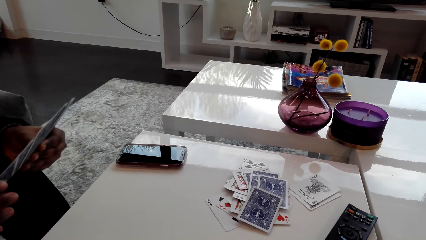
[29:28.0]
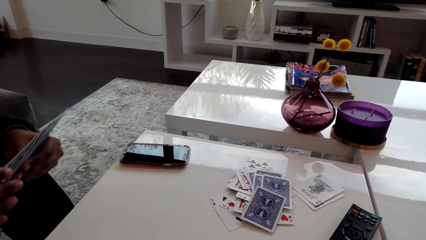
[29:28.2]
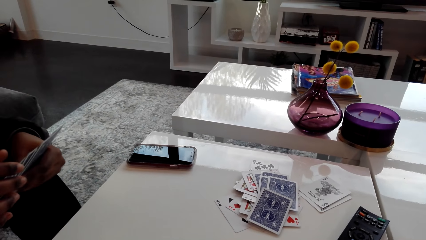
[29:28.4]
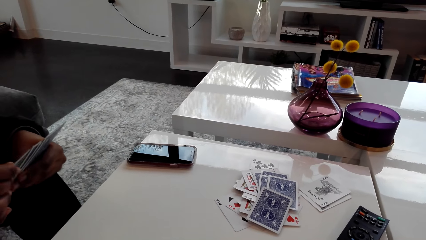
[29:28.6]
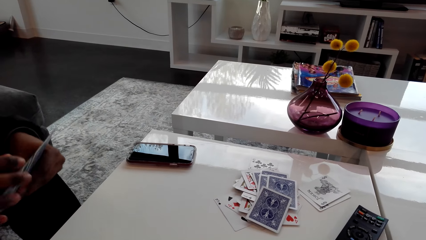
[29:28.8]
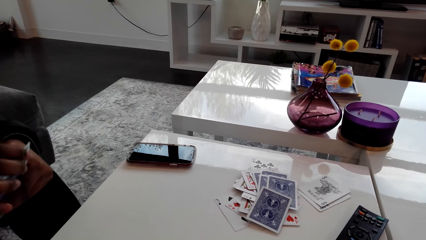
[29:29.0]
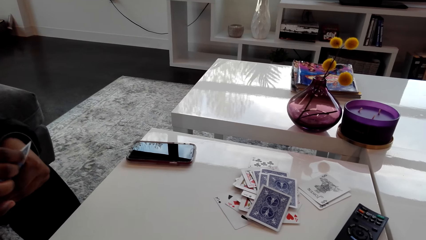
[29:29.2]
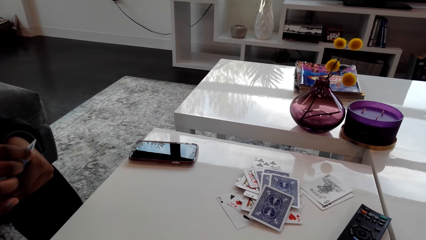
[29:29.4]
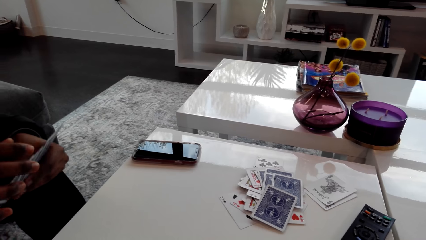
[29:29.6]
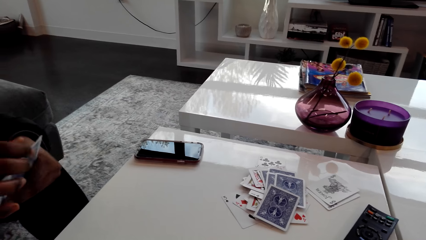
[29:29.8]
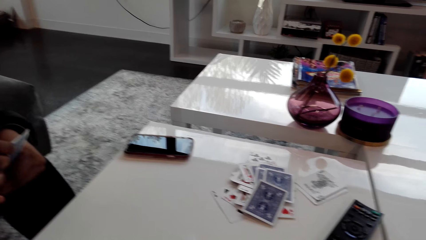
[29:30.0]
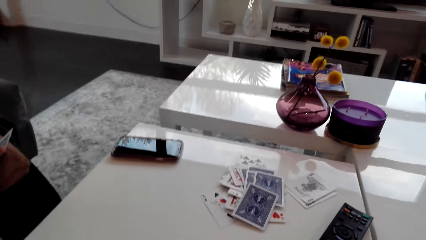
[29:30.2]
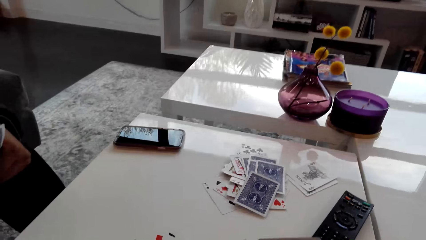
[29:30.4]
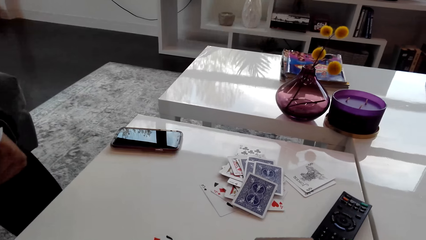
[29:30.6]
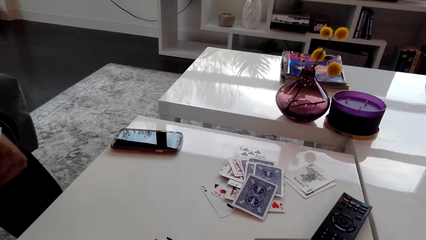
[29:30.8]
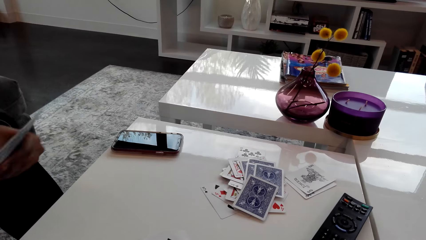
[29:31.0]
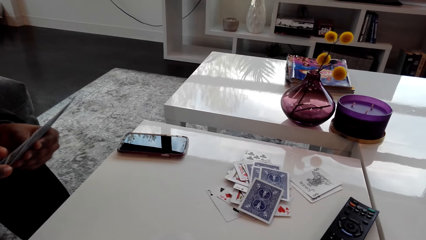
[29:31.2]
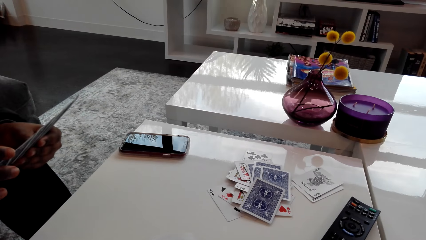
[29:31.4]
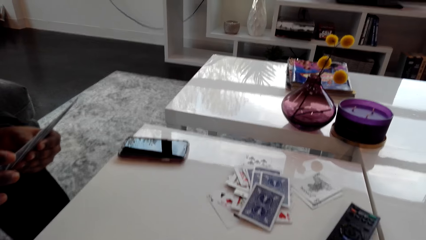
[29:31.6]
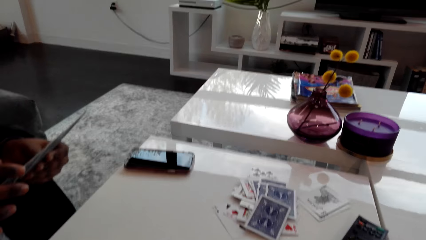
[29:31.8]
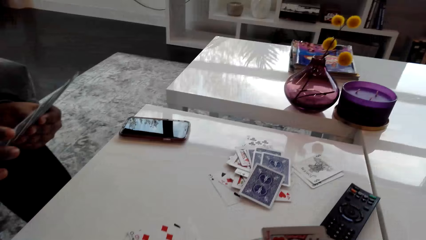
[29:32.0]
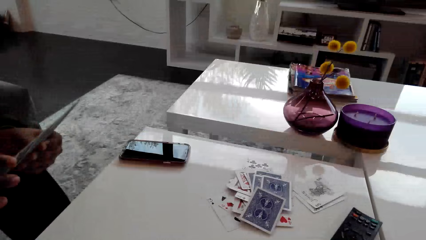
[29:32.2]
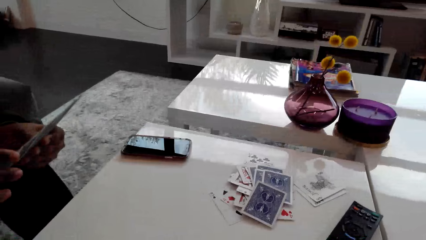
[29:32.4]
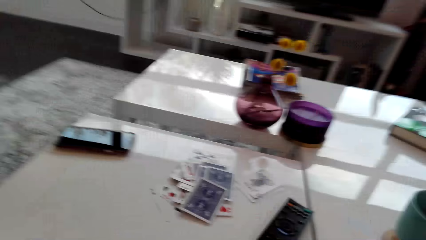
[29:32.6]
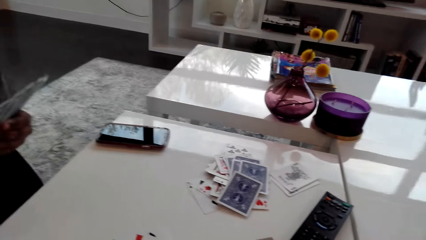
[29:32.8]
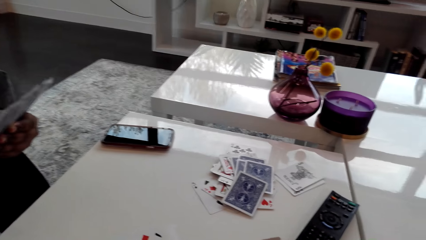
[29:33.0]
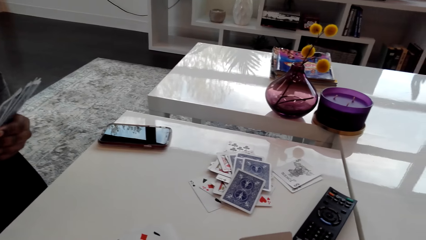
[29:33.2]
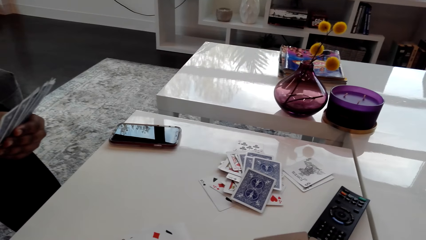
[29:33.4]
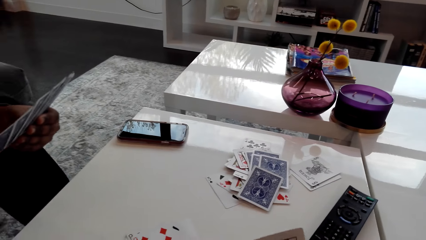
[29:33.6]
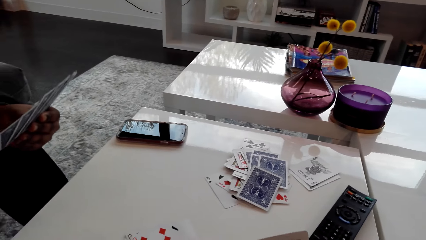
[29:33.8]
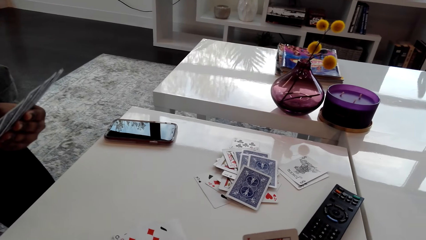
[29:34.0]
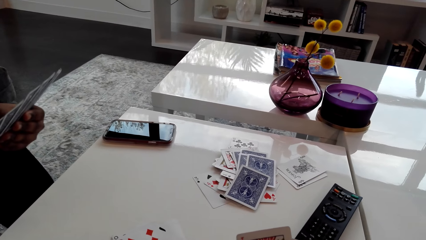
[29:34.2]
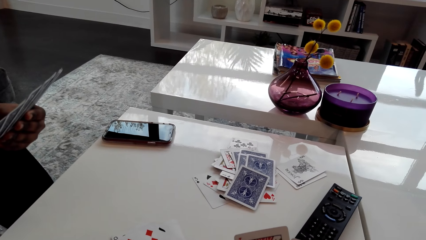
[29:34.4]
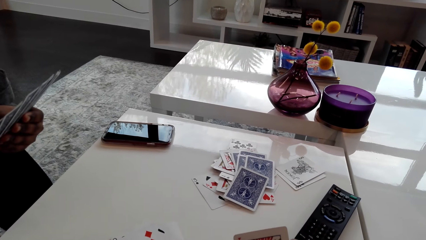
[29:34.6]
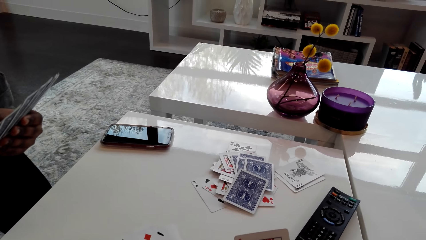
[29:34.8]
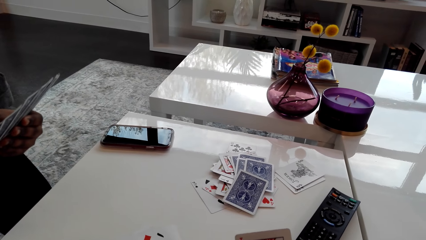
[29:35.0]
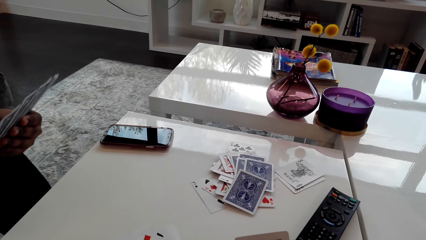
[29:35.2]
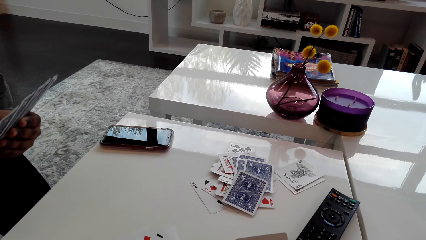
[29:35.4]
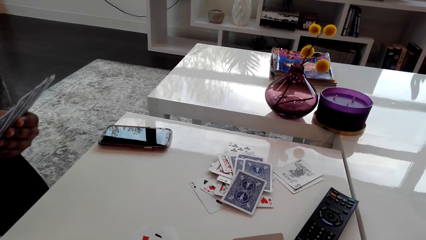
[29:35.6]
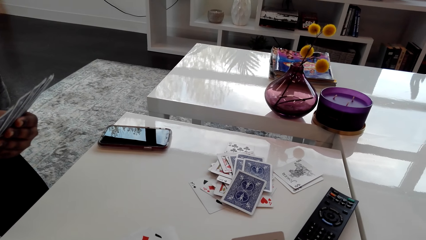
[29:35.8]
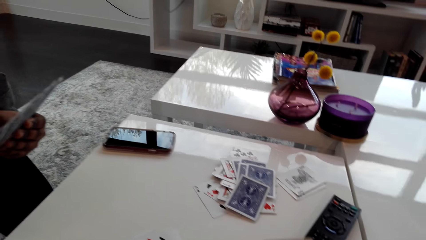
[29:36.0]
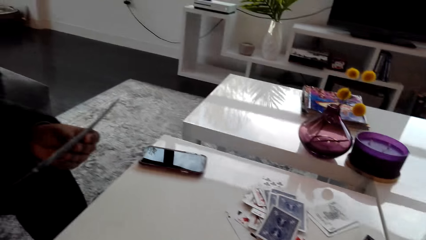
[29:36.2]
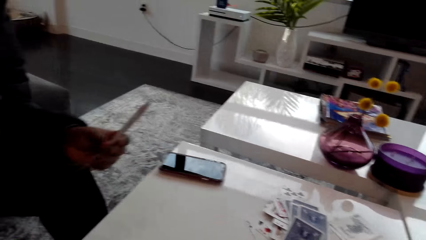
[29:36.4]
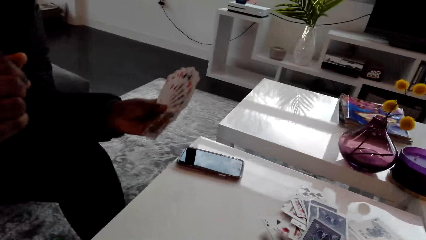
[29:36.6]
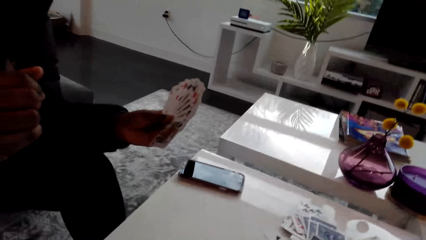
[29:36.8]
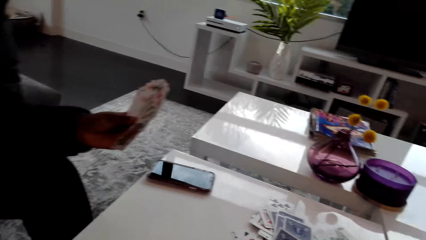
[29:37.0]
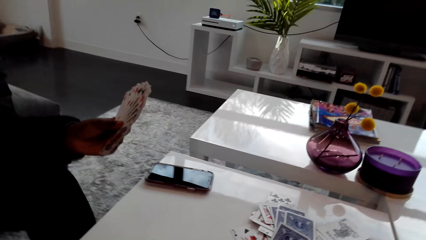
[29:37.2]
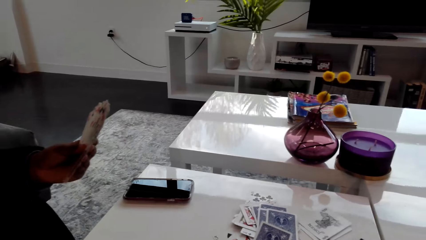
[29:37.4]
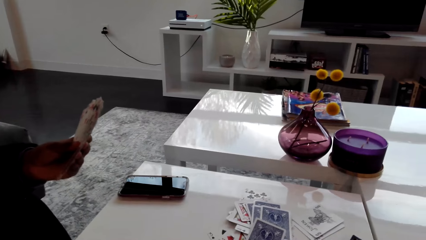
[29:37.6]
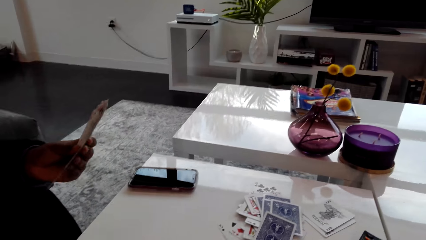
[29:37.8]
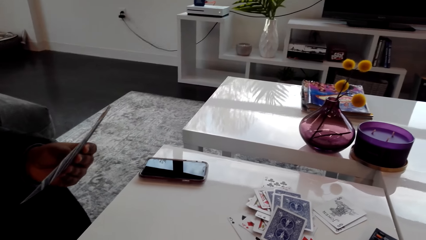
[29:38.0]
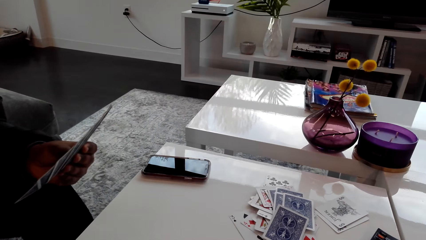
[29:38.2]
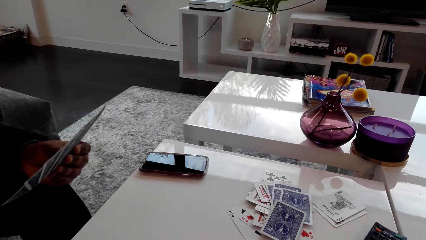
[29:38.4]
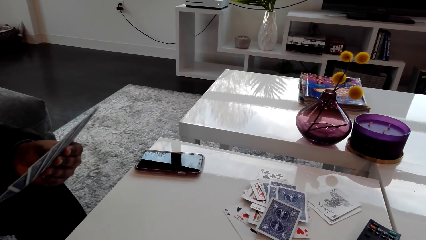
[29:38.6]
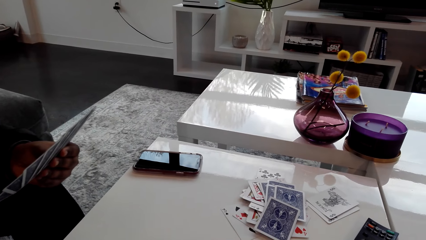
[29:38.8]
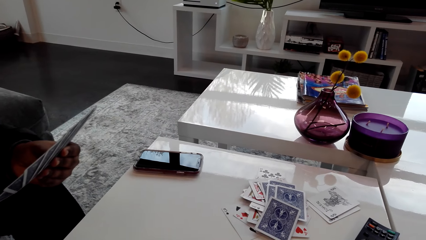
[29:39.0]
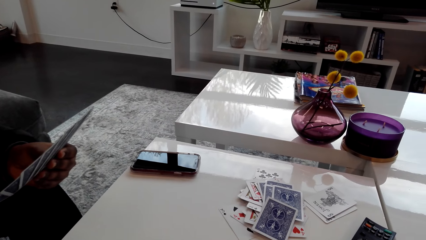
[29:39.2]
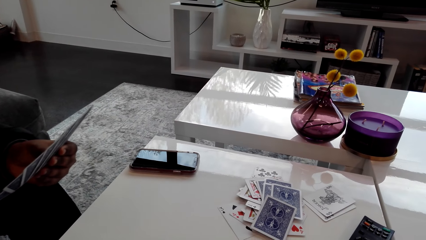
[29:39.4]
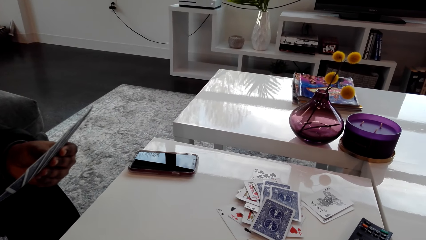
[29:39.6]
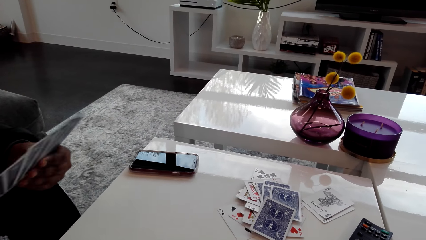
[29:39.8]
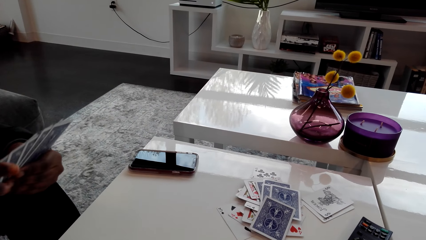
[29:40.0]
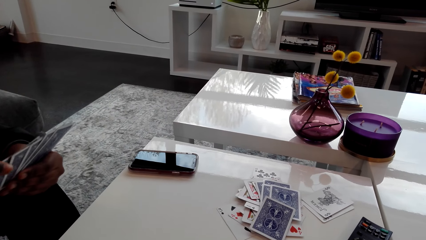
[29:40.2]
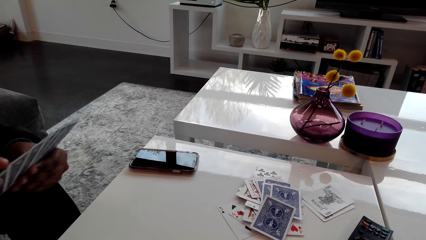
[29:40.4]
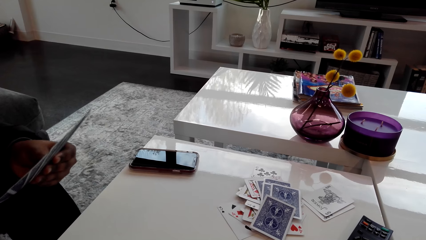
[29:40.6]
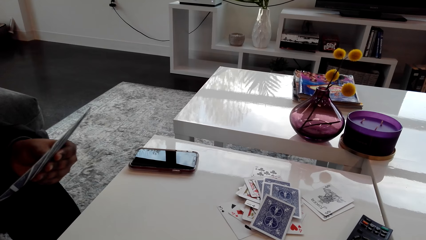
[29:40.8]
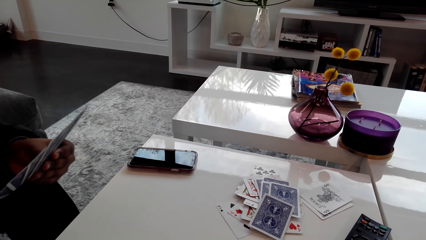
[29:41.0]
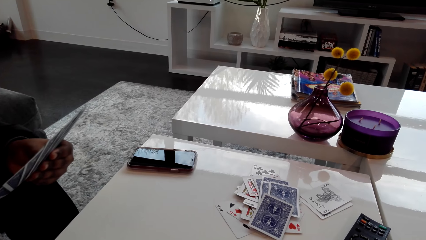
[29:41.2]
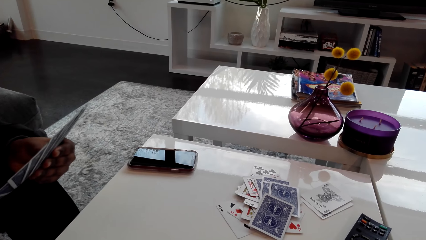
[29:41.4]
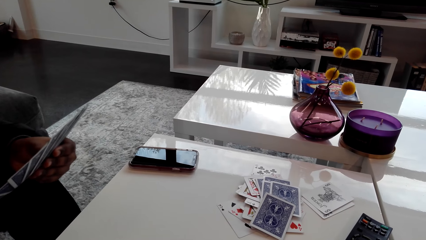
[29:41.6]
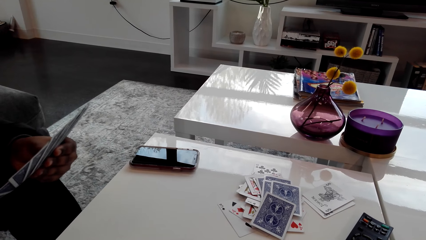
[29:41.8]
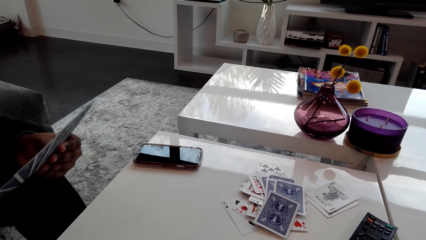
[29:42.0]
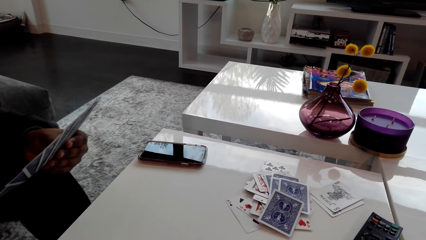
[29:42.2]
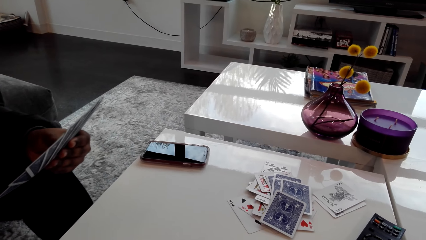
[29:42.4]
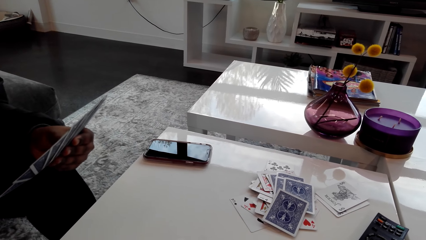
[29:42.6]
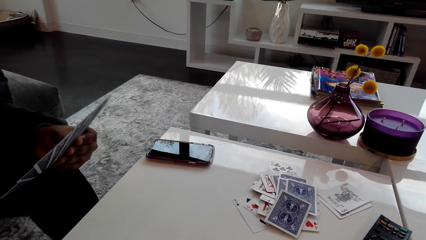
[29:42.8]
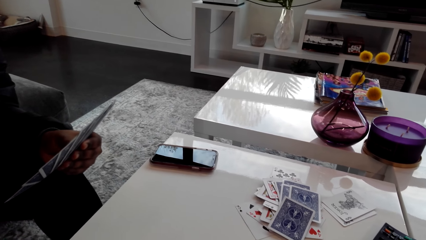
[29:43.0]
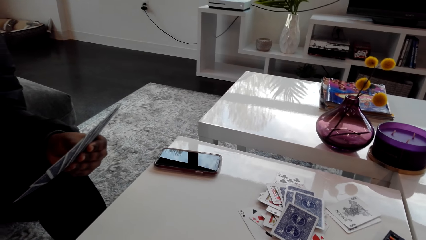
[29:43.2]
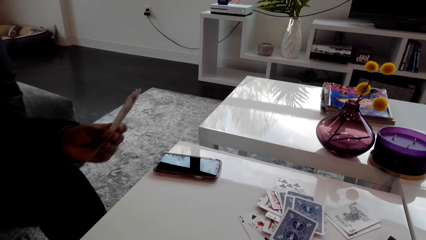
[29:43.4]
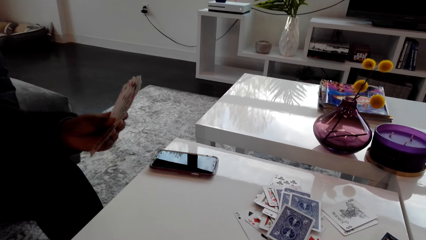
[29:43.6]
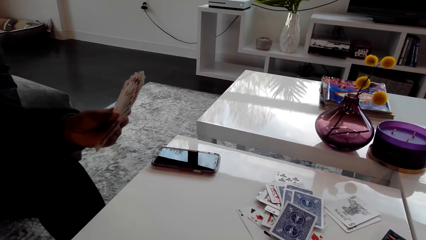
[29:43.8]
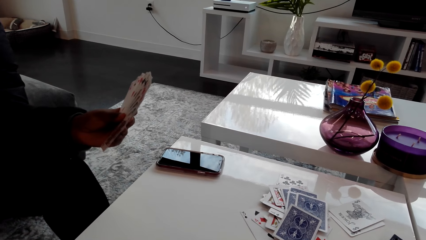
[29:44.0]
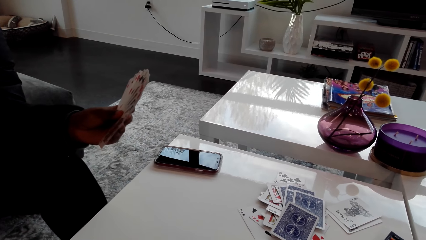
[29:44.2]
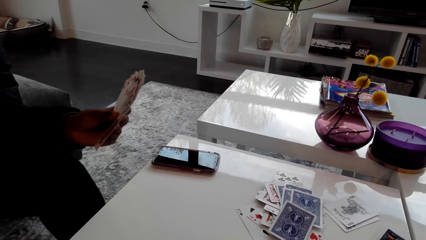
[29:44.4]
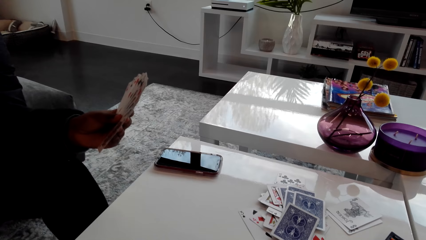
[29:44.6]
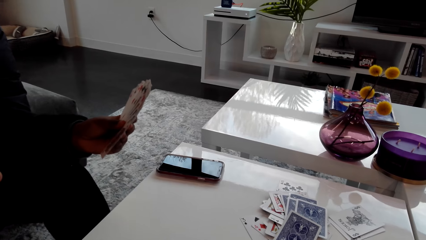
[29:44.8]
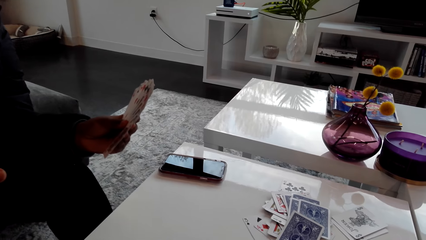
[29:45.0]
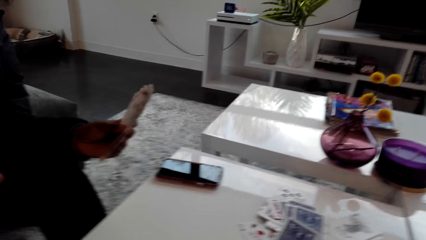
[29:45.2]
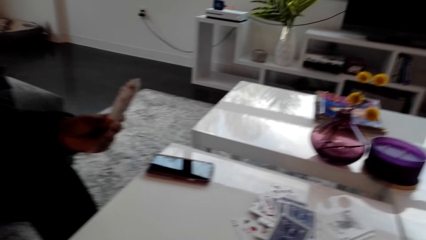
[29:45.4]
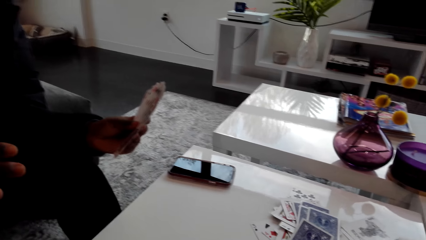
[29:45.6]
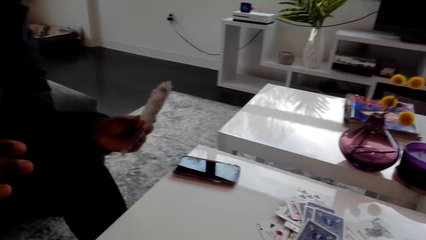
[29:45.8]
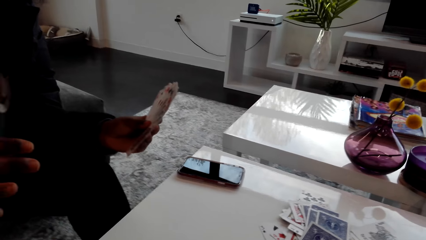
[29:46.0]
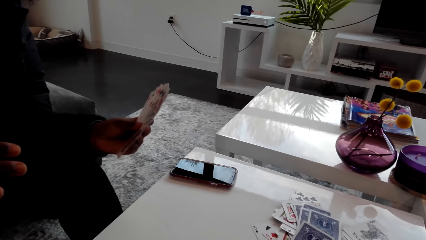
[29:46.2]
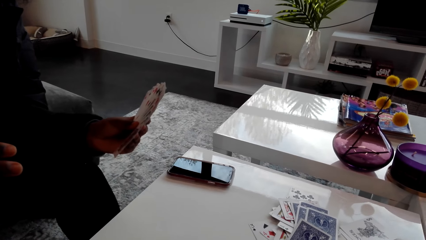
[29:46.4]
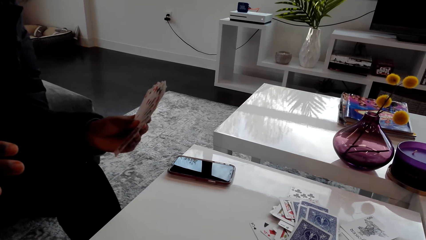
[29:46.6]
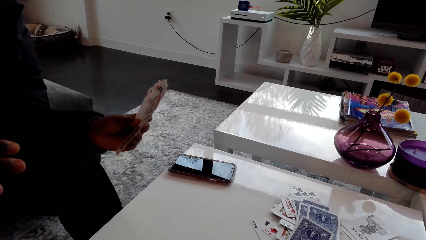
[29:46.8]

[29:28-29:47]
The camera wearer looks at a woman. They talk to the woman. The woman talks to the camera wearer. The camera wearer talks to the woman. The woman talks to the camera wearer. The camera wearer talks to the woman and plays a card game with the woman. The woman talks to the camera wearer. The camera wearer talks to the woman.
